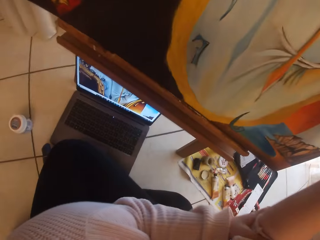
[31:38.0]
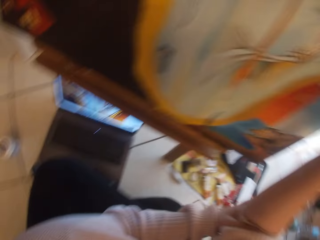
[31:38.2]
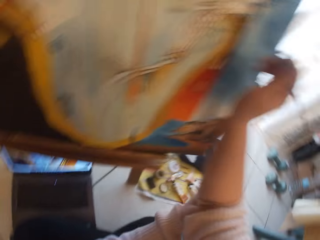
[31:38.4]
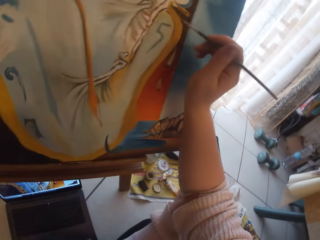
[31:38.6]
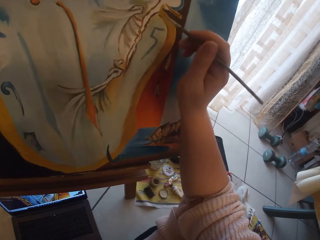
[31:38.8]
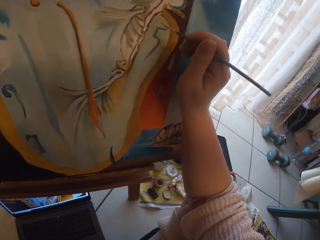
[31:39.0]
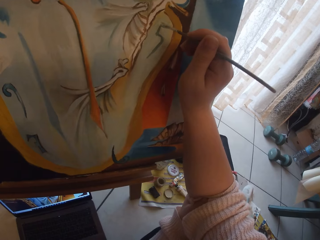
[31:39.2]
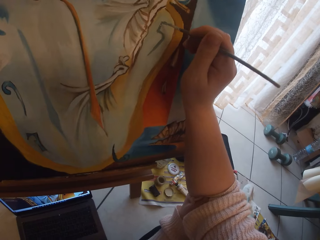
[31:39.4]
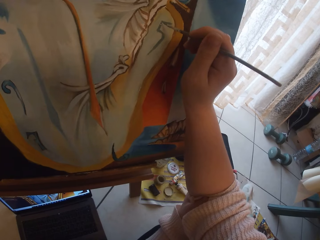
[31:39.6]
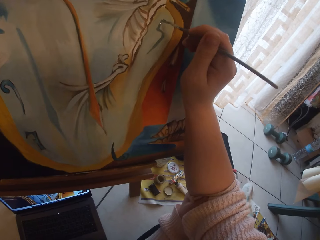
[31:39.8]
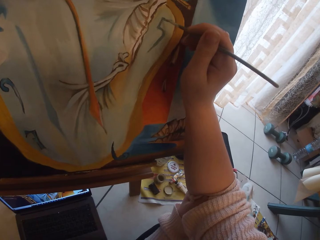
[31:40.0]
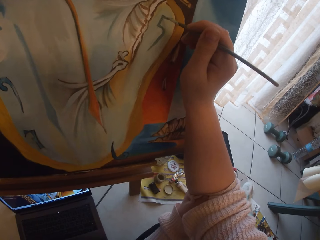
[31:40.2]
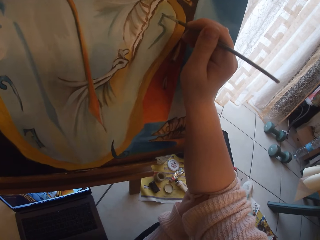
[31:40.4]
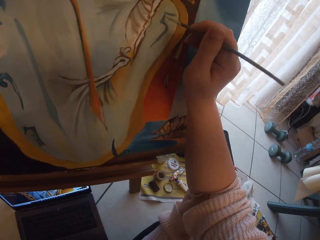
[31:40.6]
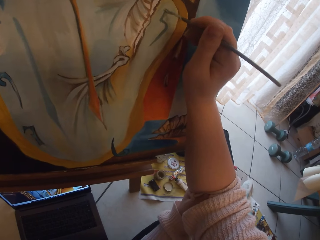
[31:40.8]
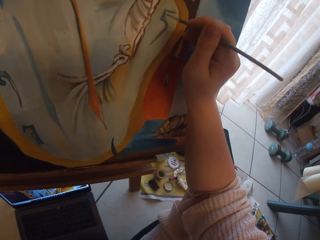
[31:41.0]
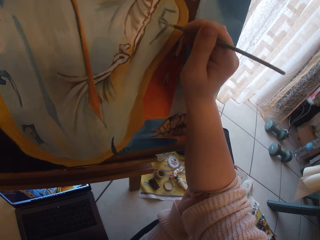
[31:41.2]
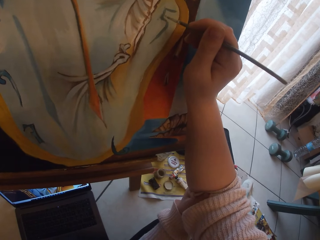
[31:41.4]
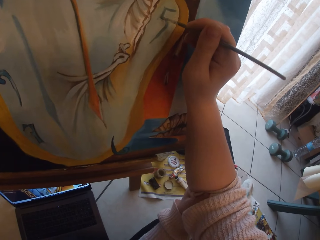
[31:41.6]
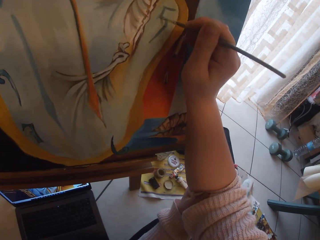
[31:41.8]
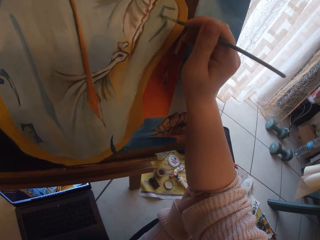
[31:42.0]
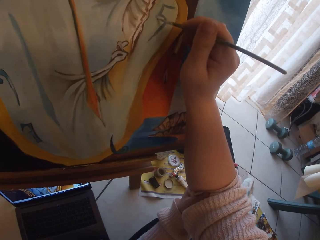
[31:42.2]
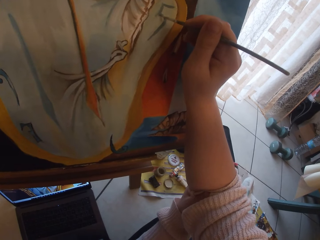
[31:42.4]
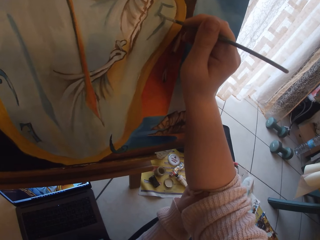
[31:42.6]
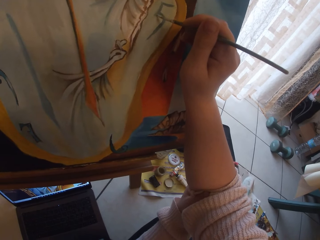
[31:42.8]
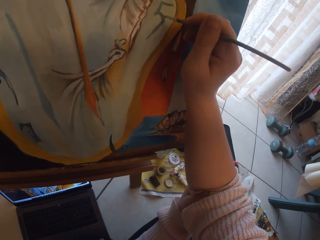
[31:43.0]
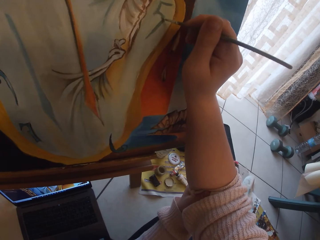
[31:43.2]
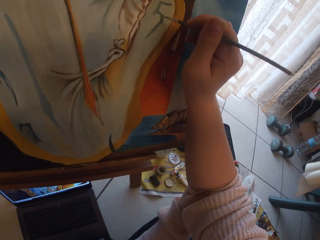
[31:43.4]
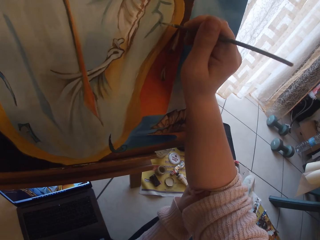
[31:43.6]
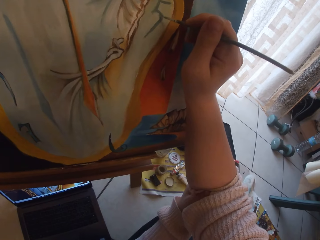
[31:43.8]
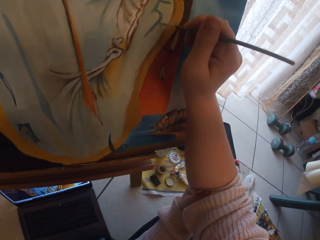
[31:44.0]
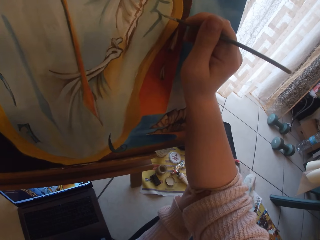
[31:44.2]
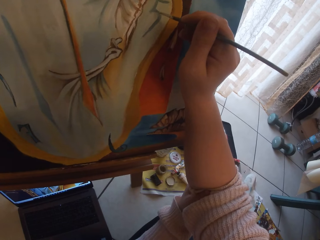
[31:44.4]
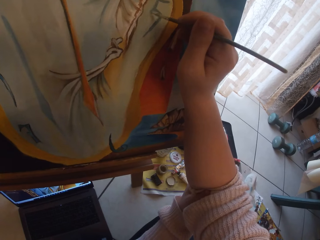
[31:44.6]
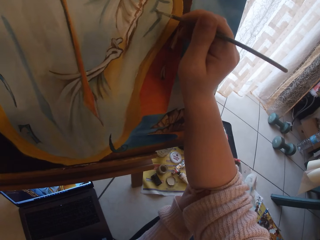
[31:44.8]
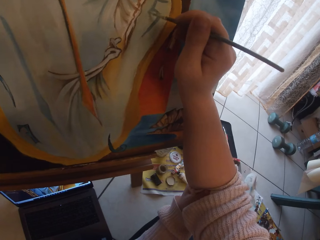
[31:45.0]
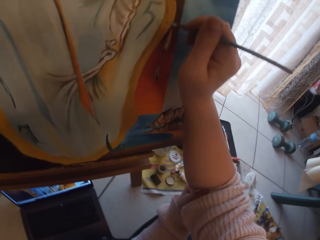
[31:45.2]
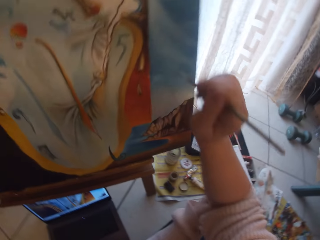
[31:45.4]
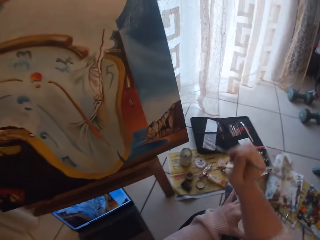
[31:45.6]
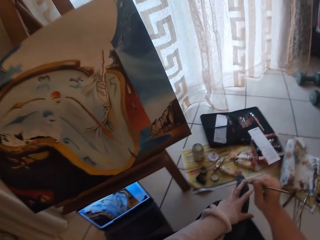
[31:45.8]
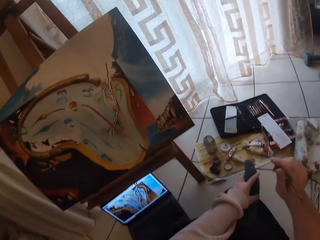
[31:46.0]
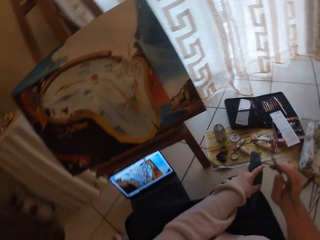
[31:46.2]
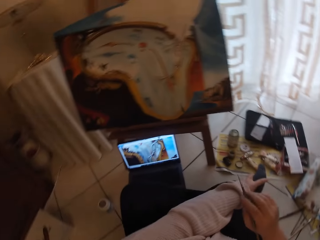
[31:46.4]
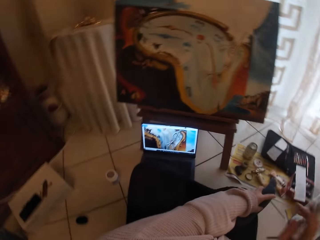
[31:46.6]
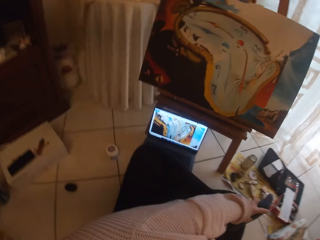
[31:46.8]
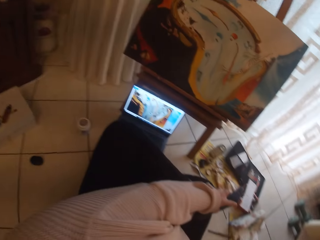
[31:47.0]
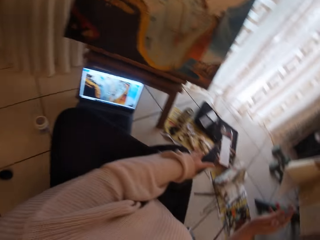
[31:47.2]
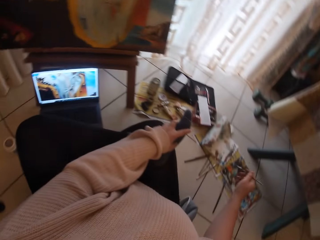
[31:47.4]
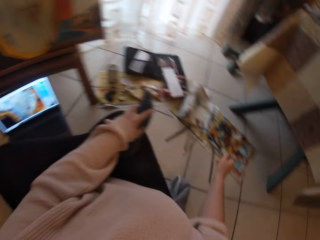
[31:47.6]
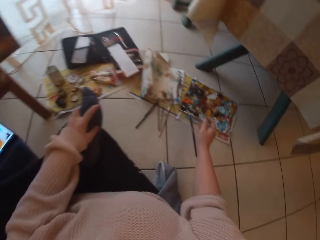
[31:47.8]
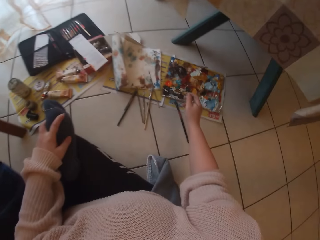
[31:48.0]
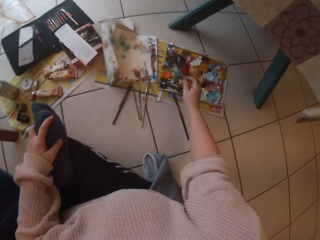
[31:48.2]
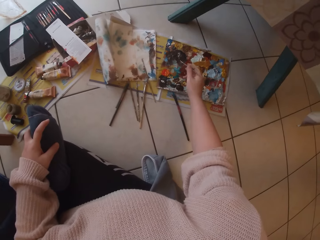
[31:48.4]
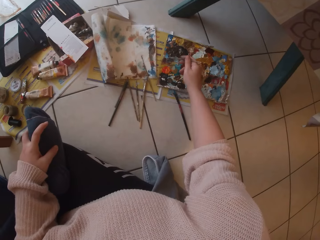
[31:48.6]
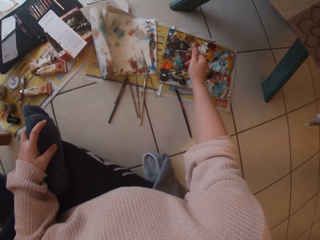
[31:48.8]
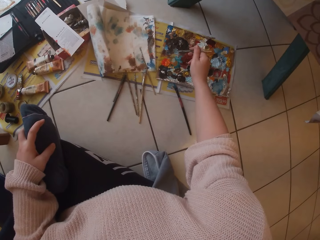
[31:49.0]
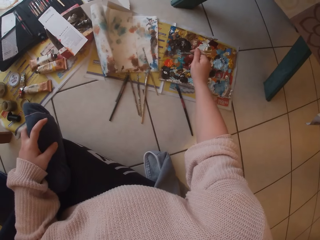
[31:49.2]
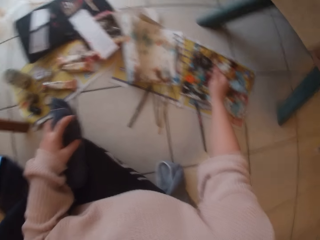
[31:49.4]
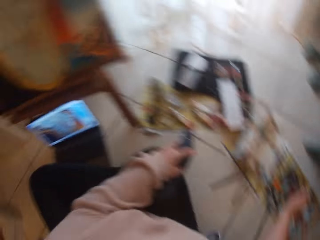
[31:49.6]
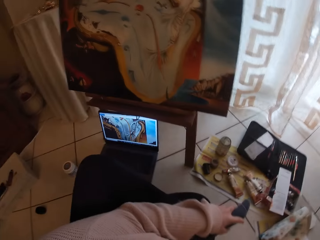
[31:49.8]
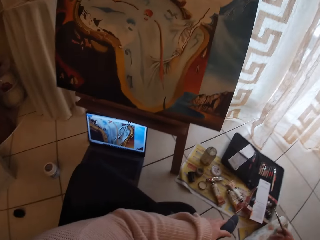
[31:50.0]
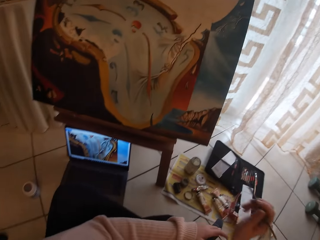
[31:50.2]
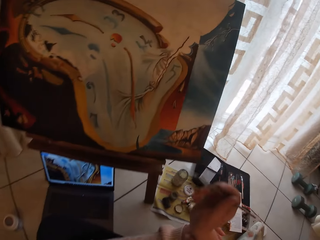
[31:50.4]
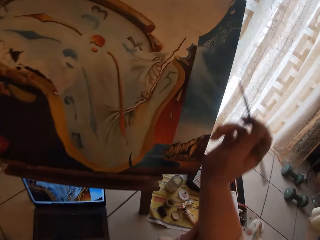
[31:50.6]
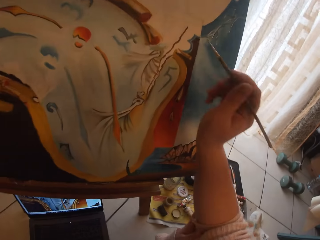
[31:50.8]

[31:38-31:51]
The camera wearer paints the image from the laptop on the ground on the canvas with the paintbrush in her right hand. She scoops paint from a palette on the ground with the paintbrush in her right hand.

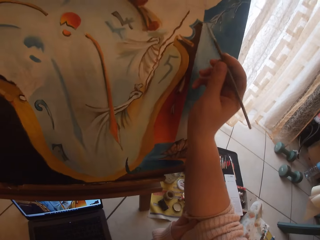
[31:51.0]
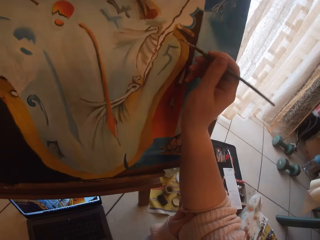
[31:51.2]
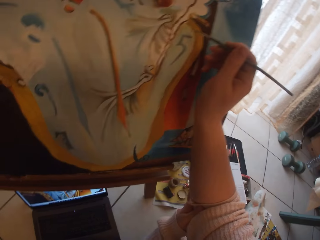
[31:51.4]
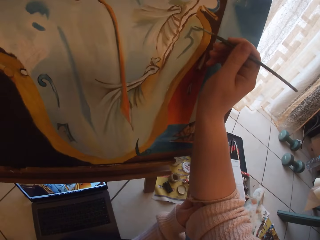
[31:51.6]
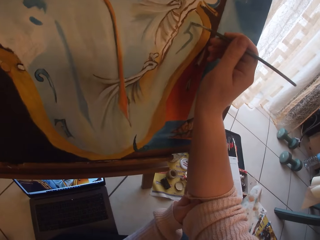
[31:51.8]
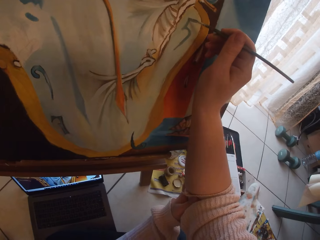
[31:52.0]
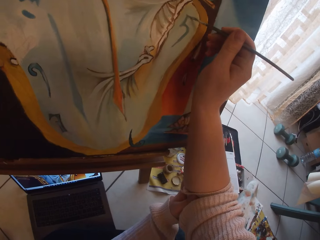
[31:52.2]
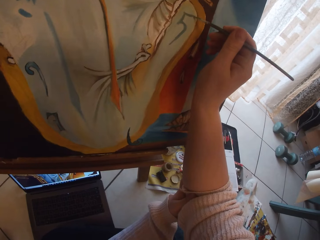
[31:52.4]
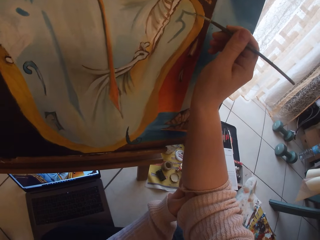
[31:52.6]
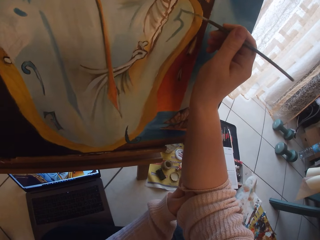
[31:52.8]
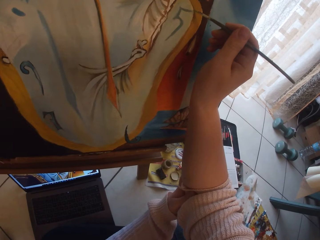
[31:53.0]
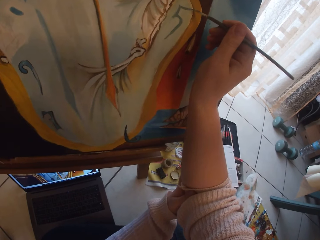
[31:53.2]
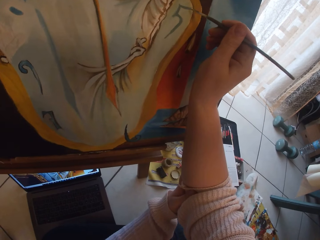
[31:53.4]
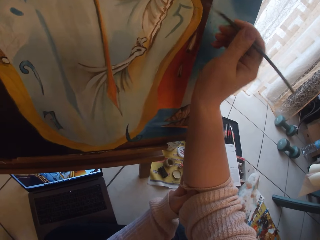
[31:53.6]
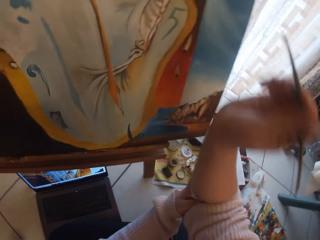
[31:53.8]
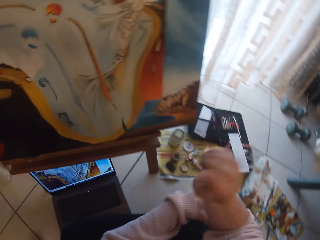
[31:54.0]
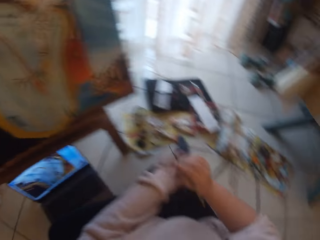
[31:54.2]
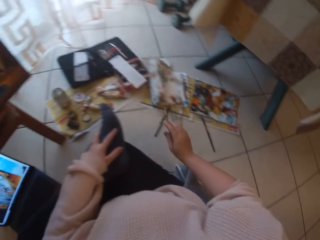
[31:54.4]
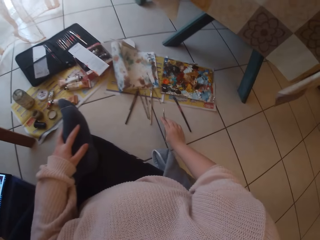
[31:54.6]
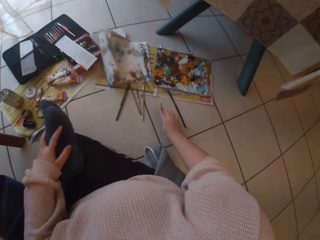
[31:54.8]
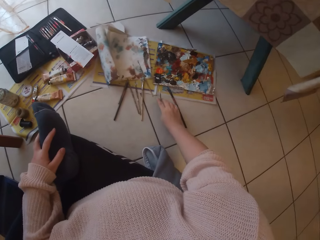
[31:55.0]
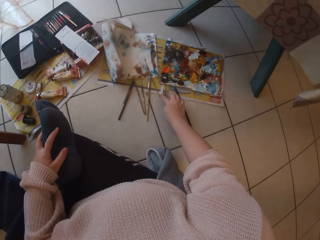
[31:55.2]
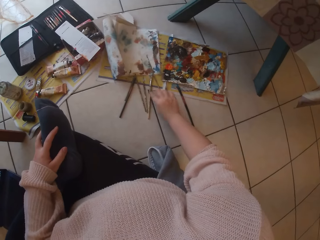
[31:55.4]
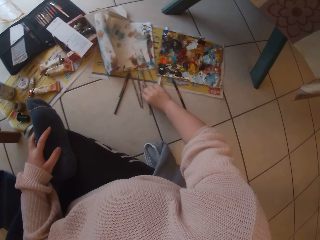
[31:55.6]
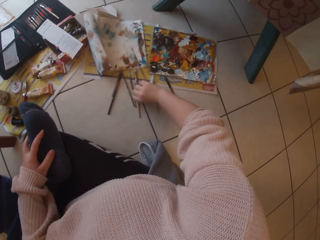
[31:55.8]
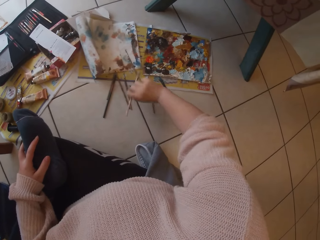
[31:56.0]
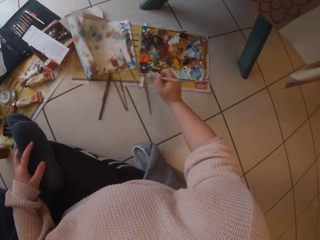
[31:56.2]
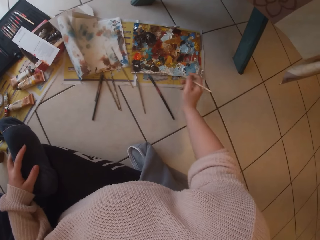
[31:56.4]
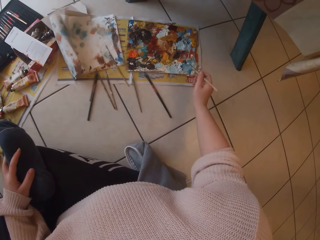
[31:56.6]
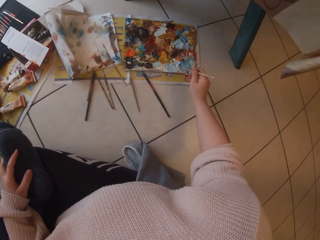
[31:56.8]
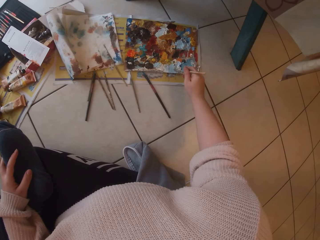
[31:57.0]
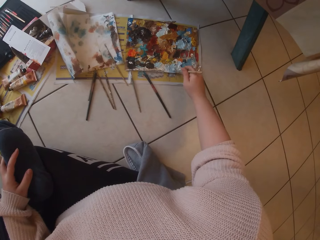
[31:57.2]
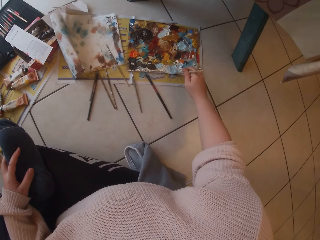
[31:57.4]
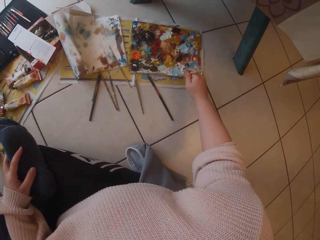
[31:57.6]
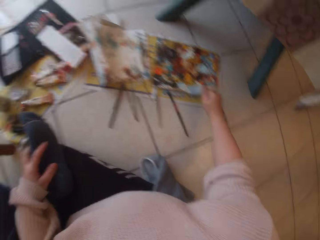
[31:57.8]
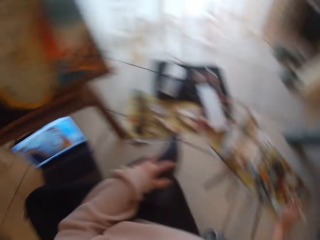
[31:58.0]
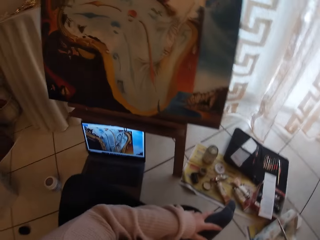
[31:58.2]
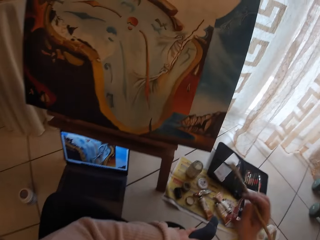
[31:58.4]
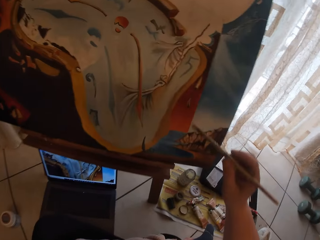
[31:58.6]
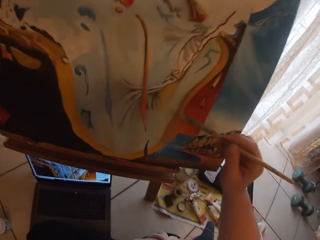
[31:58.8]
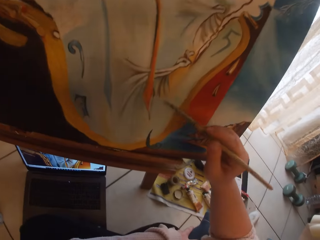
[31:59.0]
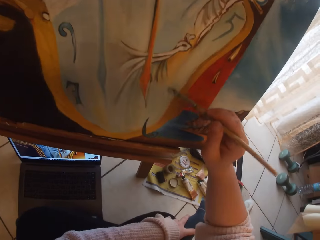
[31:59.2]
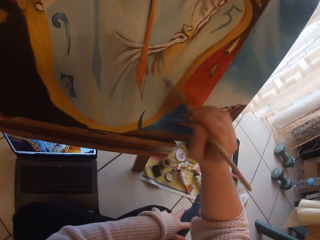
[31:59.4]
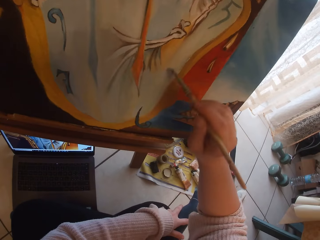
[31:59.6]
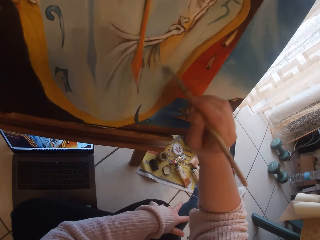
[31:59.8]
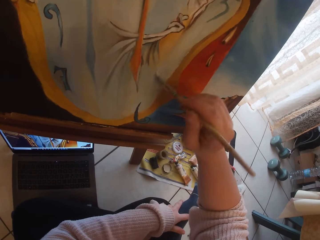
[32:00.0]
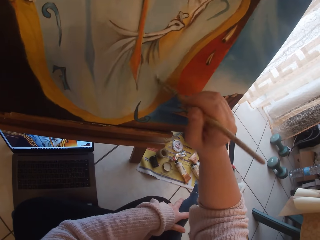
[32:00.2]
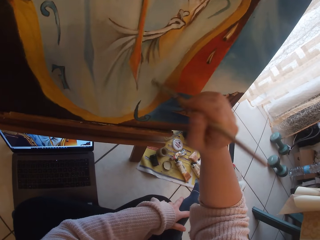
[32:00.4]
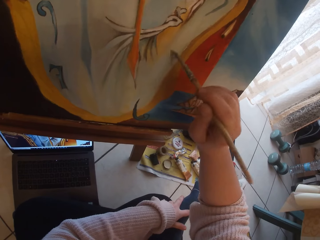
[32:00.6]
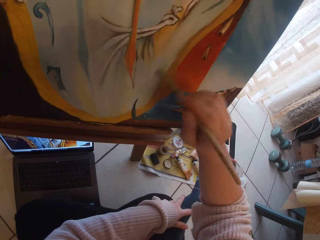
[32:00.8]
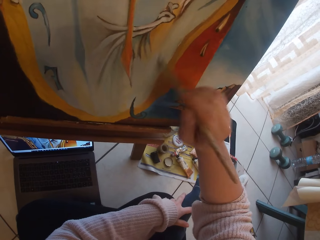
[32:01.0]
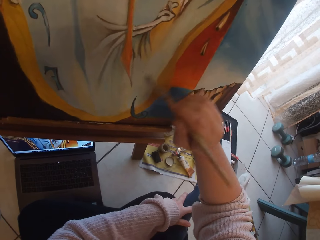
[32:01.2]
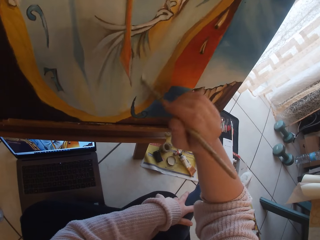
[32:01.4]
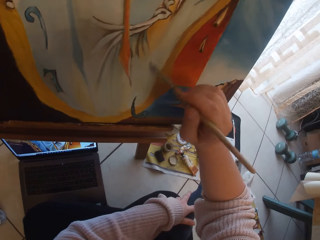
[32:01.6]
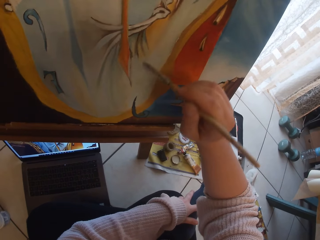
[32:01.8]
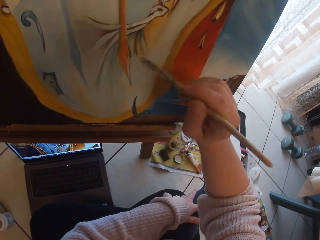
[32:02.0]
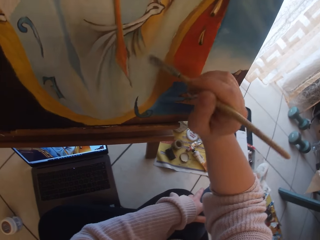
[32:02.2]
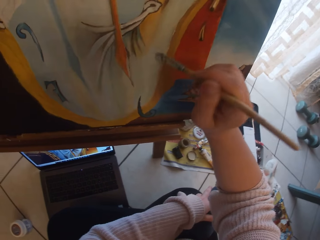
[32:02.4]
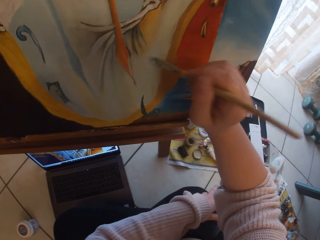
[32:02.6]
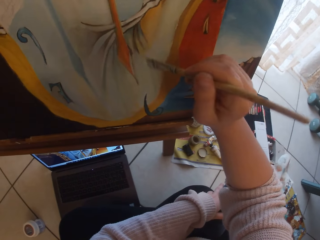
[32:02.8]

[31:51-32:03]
The camera wearer paints the image from the laptop on the ground on the canvas with the paintbrush in her right hand. She drops the paintbrush in her right hand on the ground. She picks up a paintbrush from the ground with her right hand. She scoops paint from the palette on the ground with the paintbrush in her right hand. She paints the image from the laptop on the ground on the canvas with the paintbrush in her right hand.
